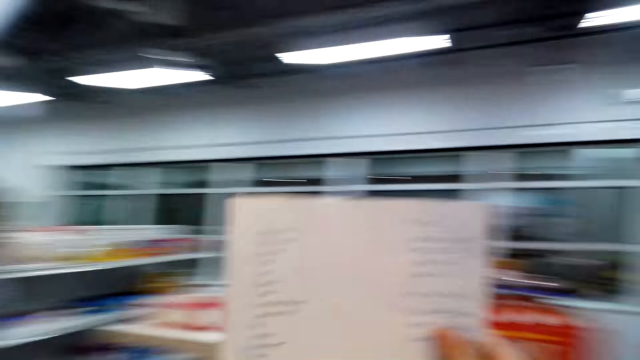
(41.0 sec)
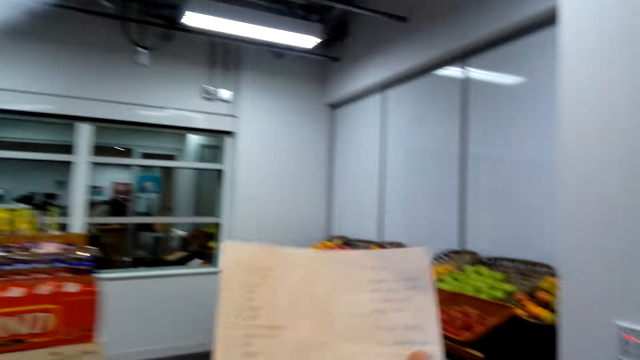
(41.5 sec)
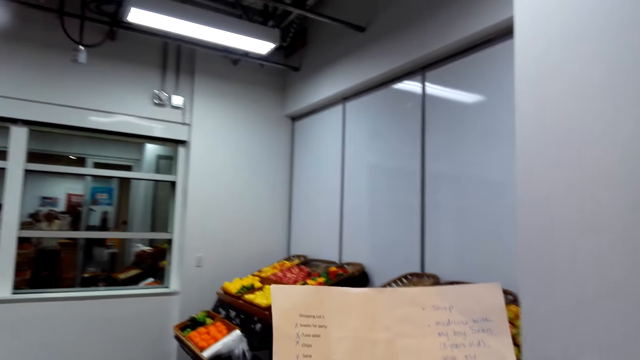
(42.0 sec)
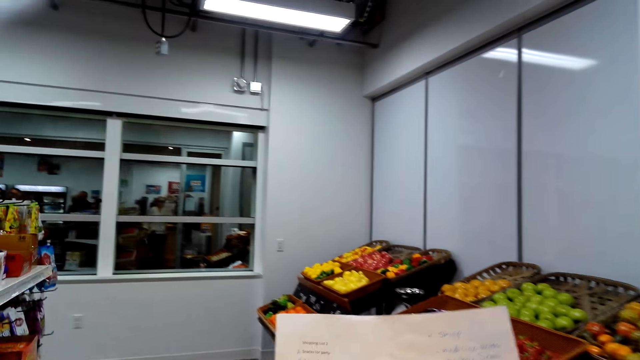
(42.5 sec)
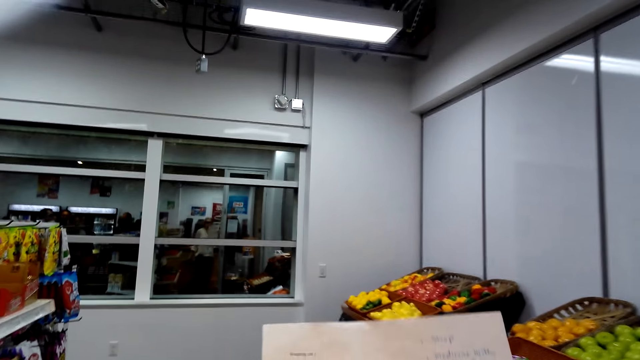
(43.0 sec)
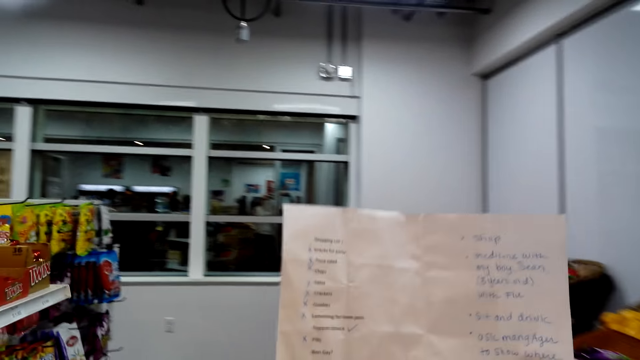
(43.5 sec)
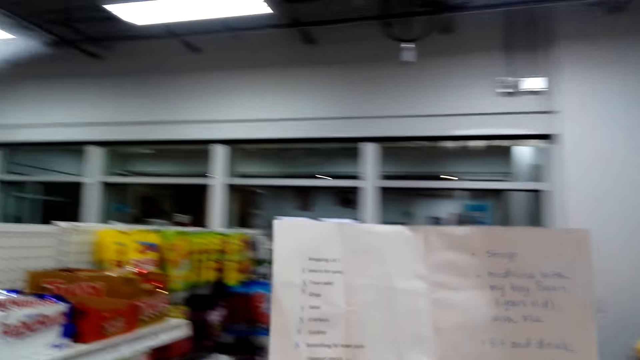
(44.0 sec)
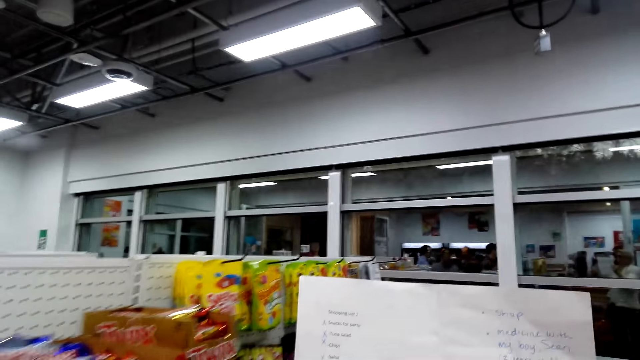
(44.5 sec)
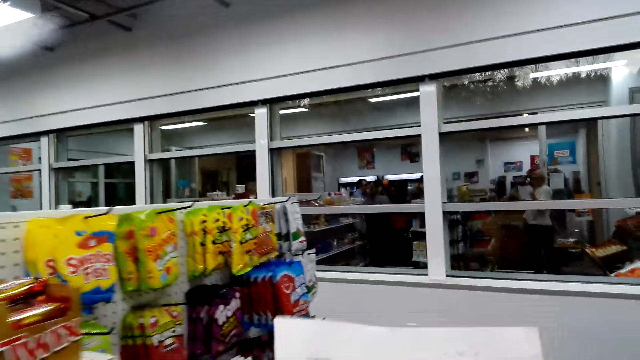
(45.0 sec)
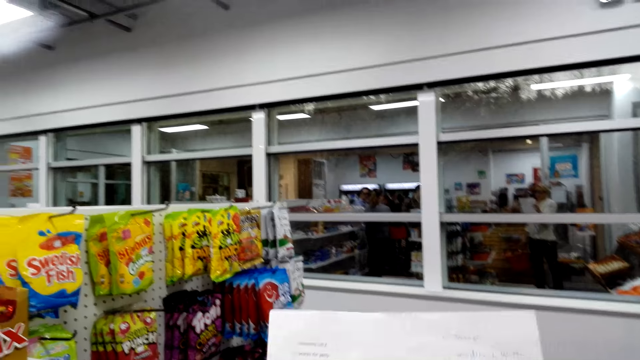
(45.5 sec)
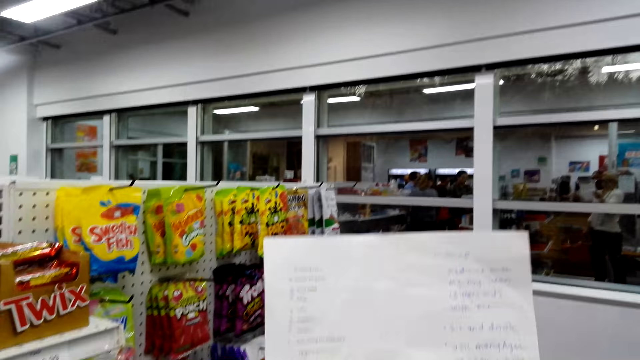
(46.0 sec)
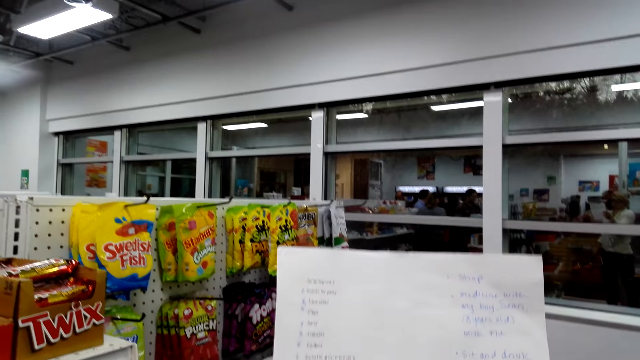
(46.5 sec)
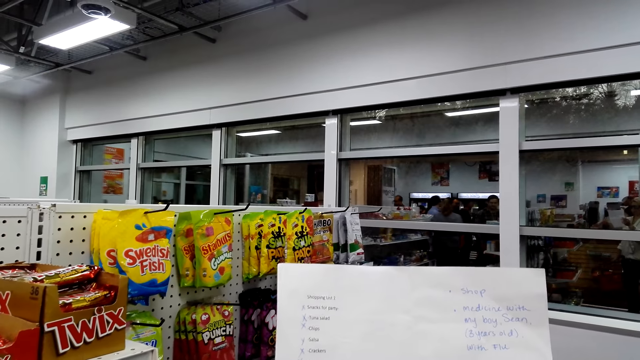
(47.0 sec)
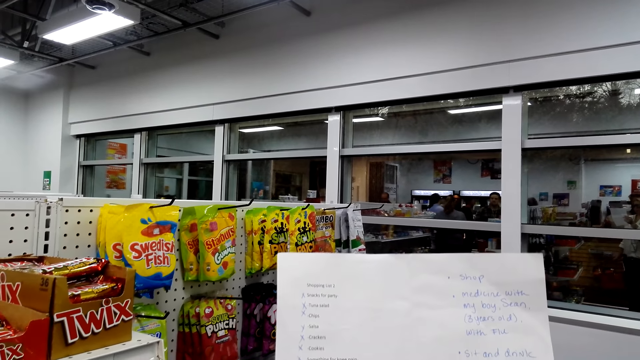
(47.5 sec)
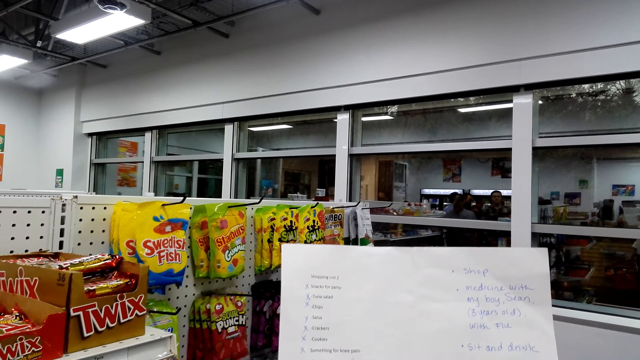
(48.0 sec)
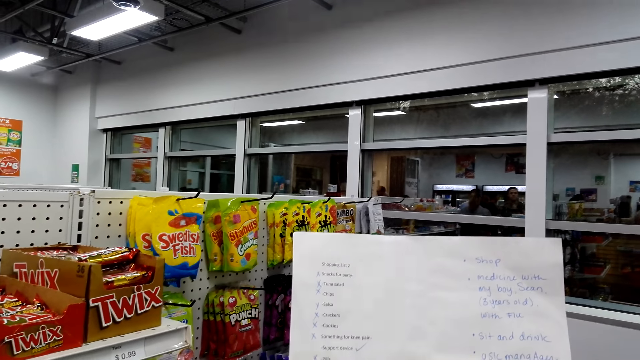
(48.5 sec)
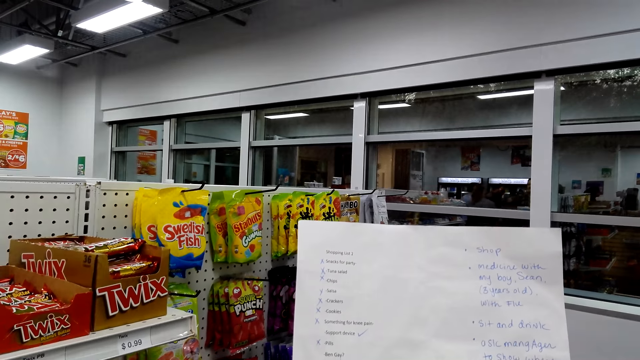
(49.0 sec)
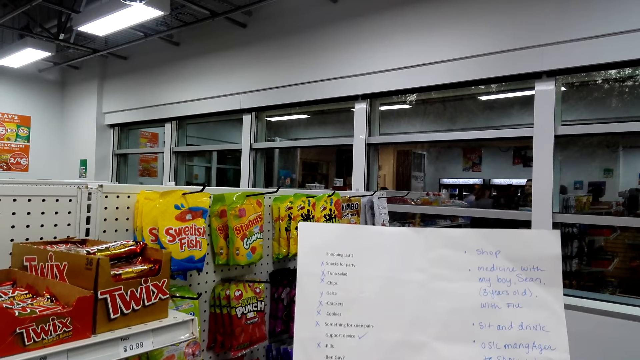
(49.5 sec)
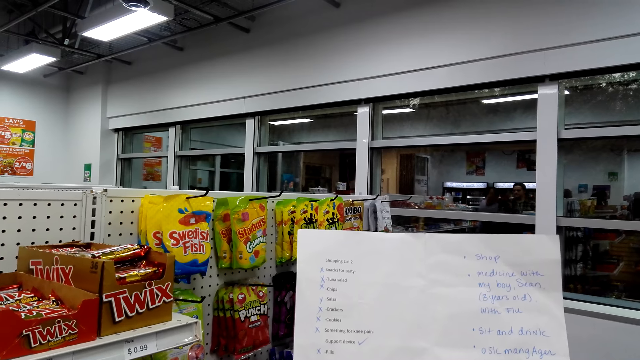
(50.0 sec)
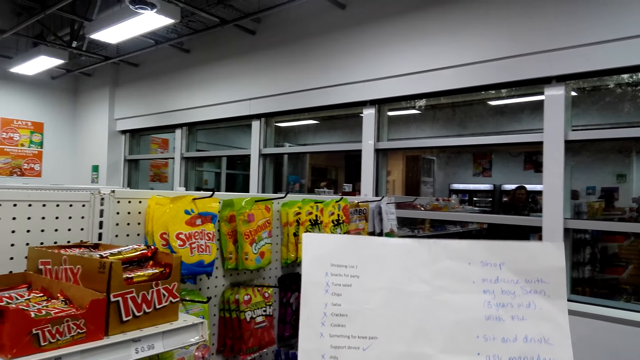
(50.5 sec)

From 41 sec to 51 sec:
The camera wearer stares at the paper. They read the piece of paper.

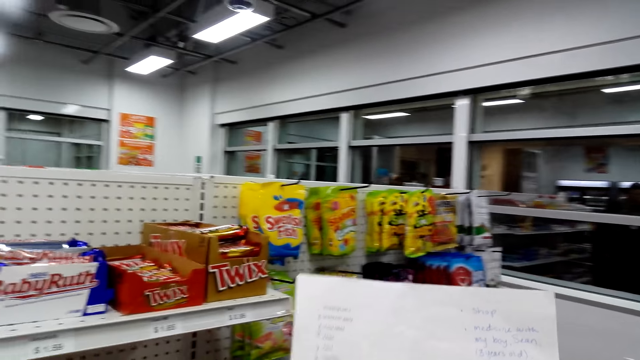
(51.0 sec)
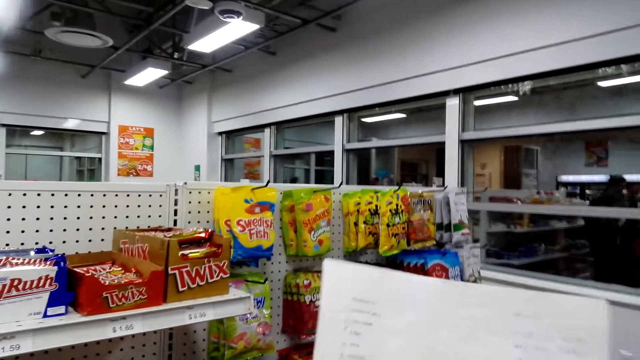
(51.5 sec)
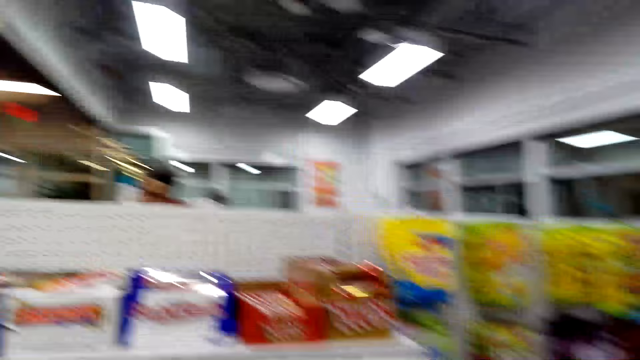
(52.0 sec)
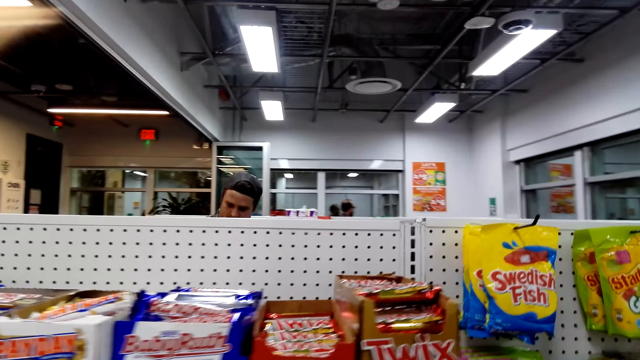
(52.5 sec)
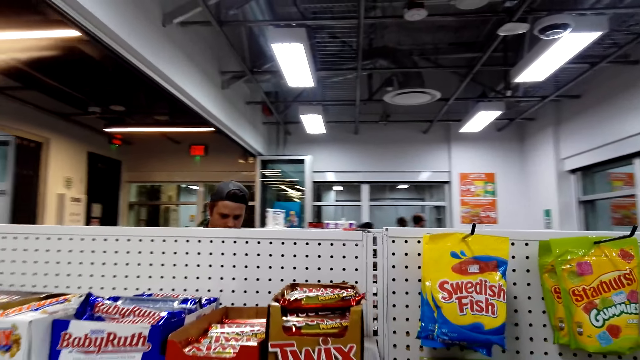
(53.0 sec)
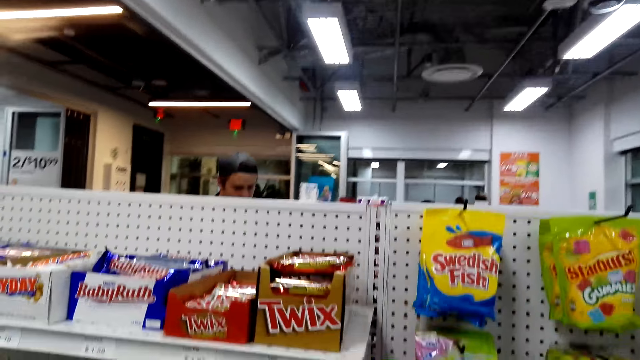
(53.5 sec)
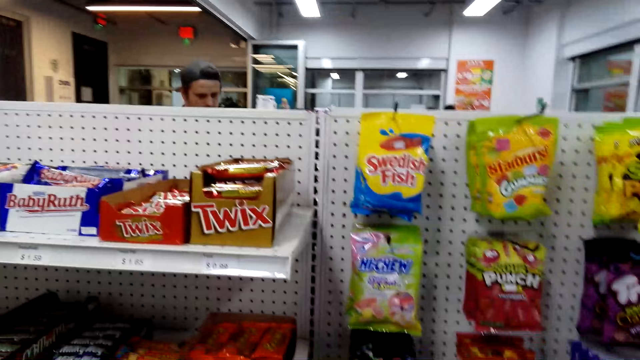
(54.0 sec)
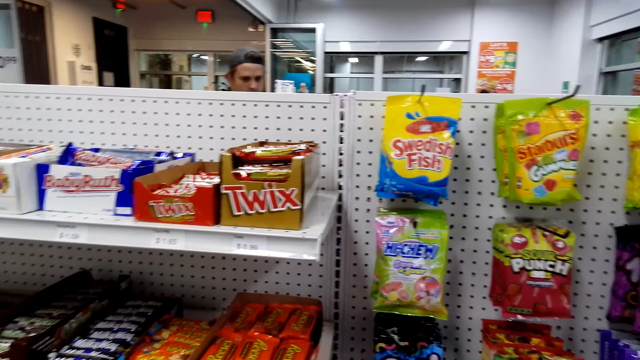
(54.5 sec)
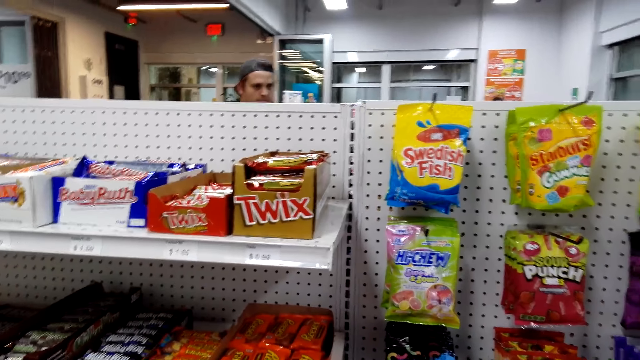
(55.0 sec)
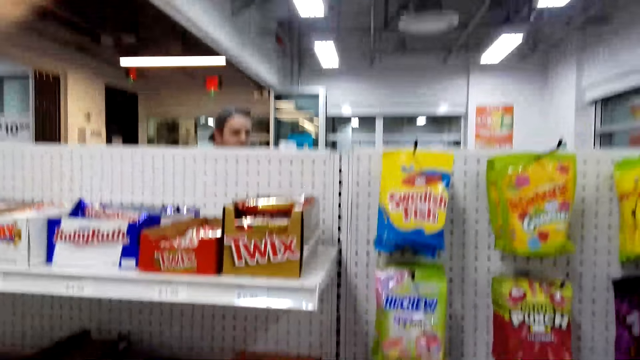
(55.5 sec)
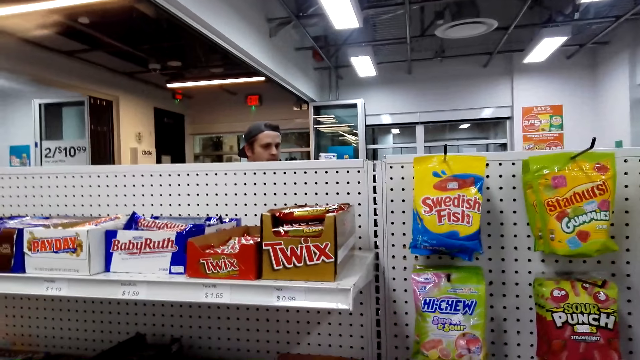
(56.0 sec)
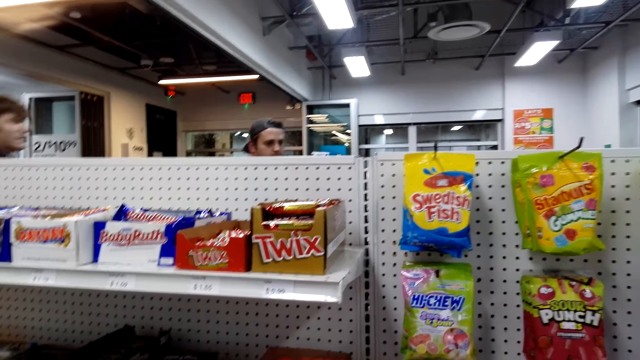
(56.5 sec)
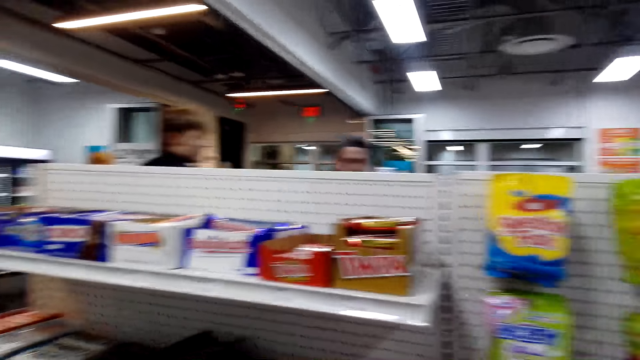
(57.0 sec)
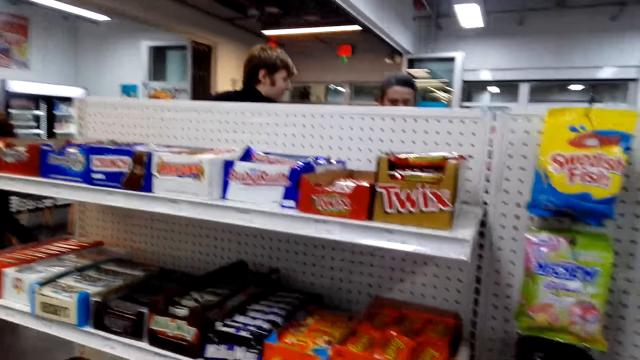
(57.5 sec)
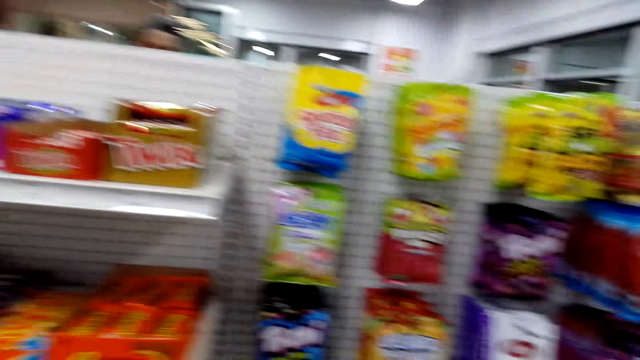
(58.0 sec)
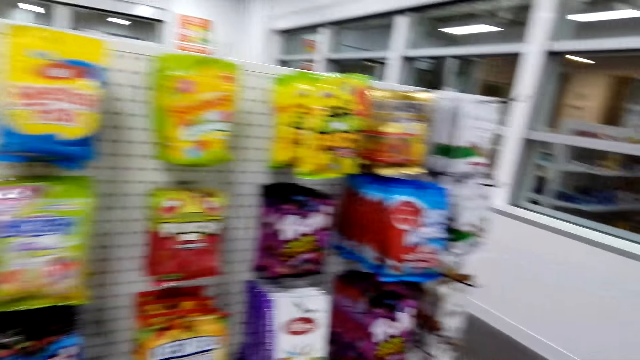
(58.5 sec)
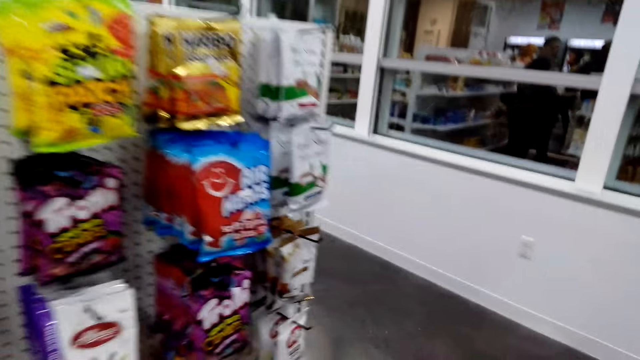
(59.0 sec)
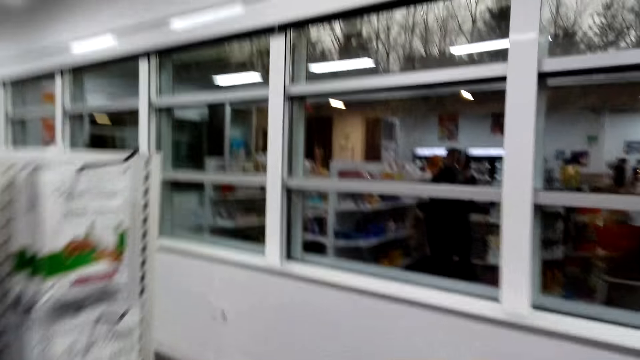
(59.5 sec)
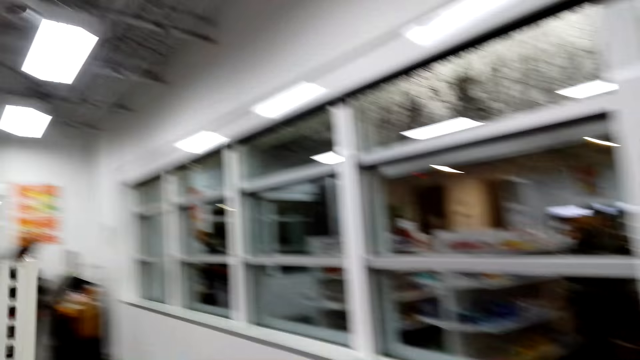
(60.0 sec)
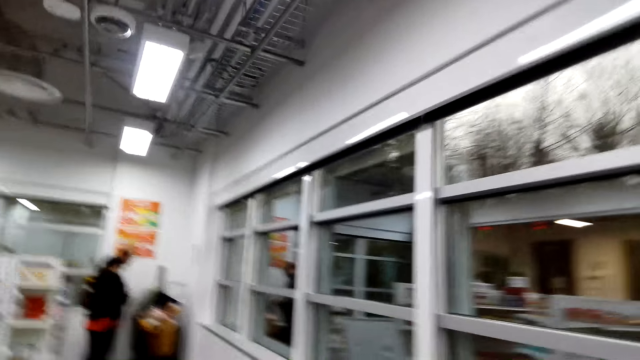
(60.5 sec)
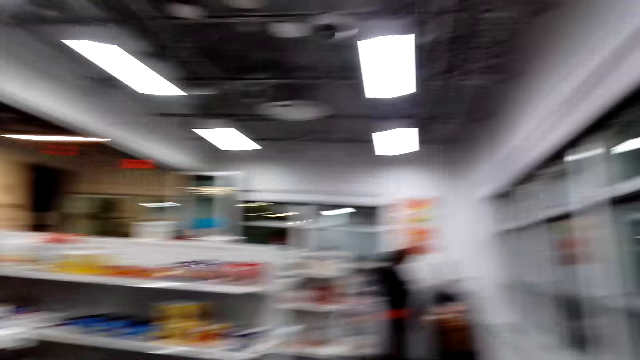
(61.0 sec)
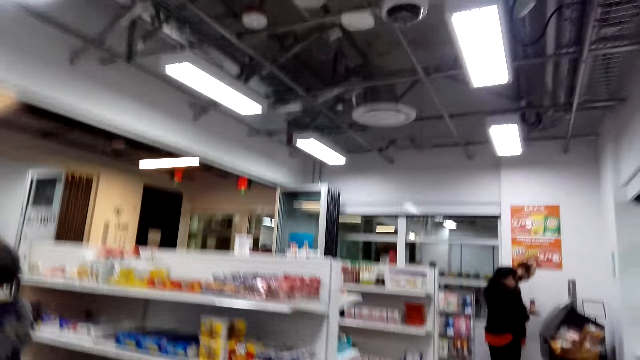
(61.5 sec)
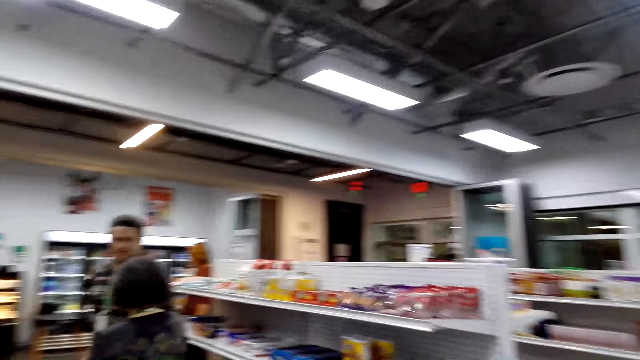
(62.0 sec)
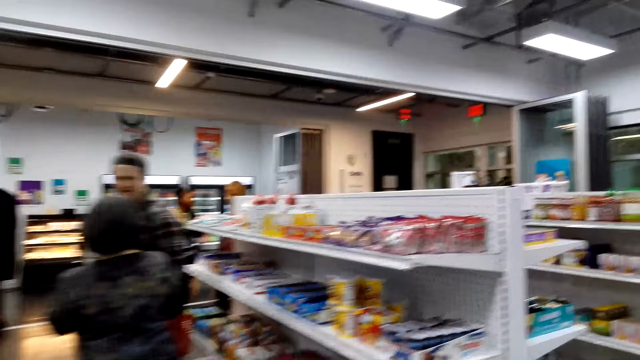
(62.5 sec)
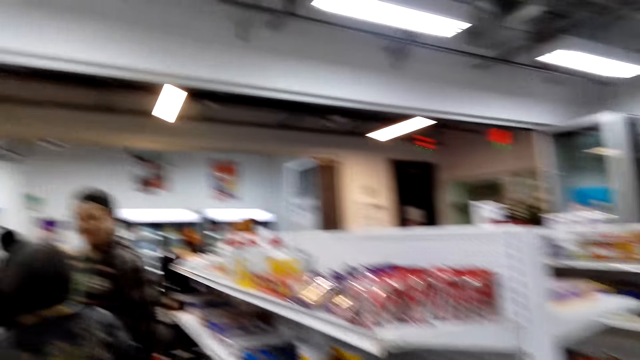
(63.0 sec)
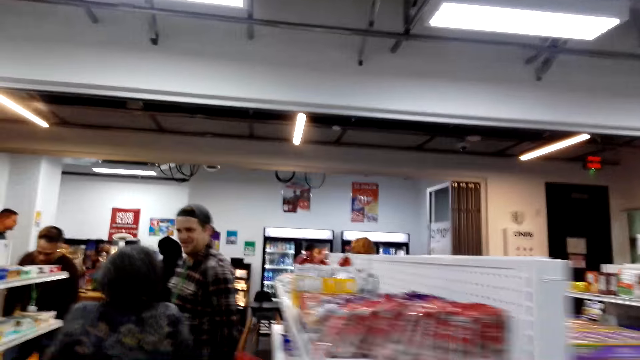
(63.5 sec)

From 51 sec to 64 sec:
The camera wearer stares at the shelf. They walk around the shelf.
